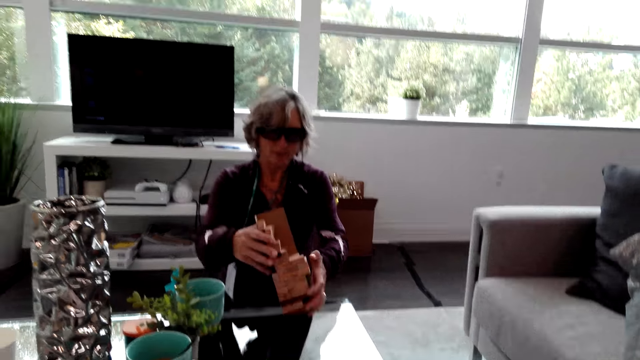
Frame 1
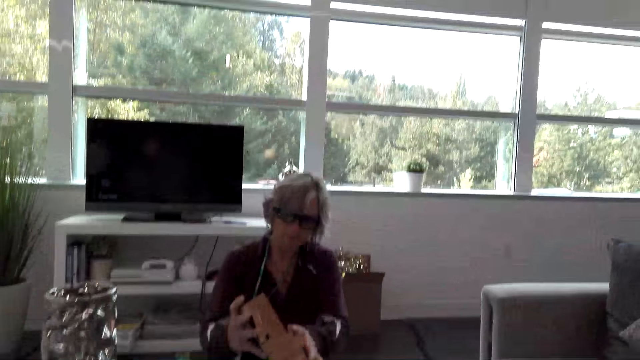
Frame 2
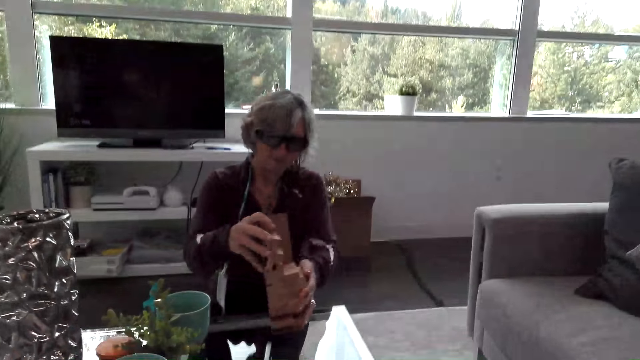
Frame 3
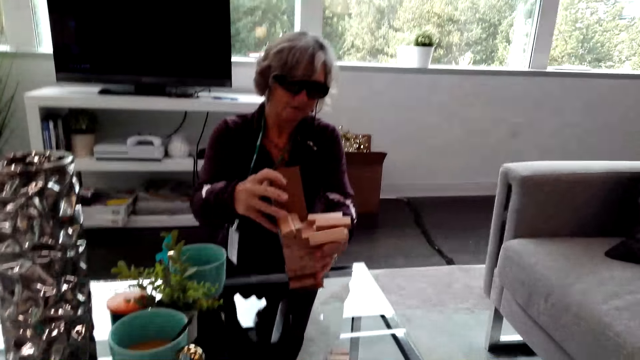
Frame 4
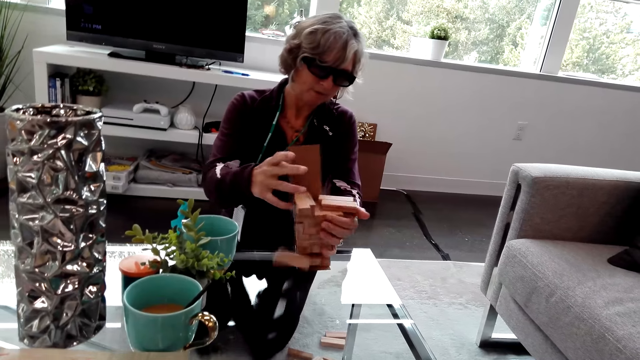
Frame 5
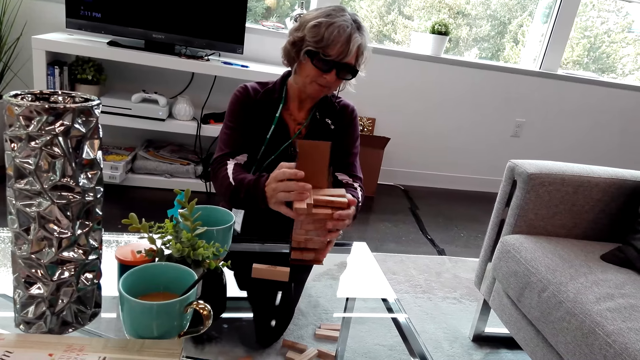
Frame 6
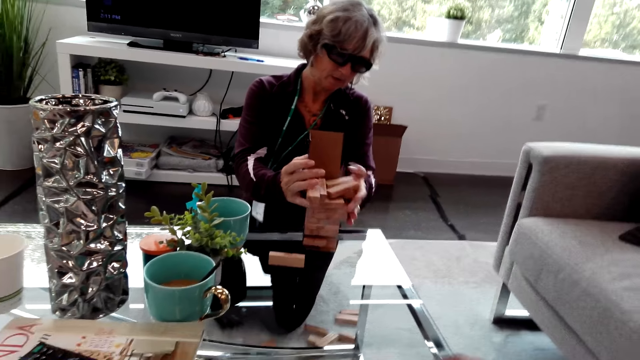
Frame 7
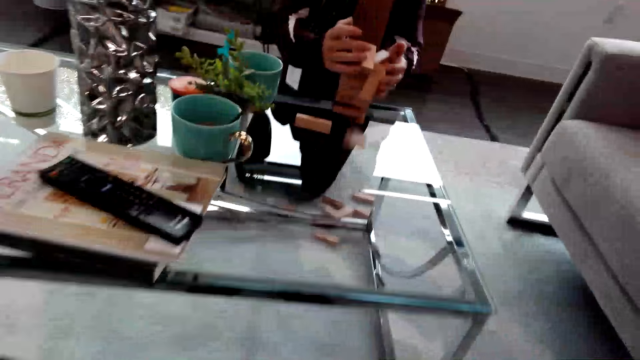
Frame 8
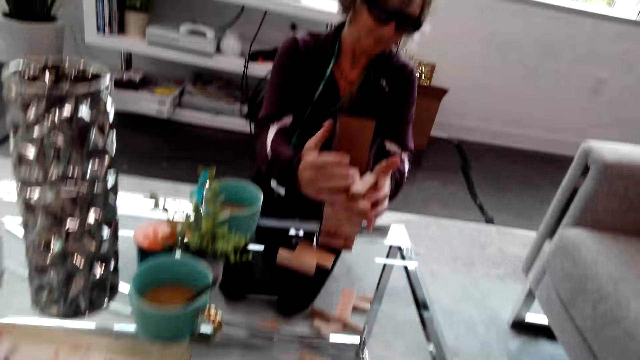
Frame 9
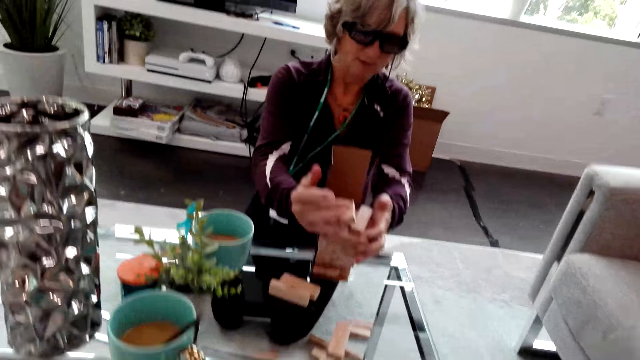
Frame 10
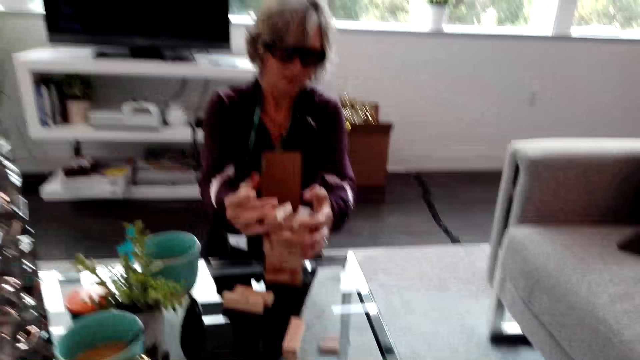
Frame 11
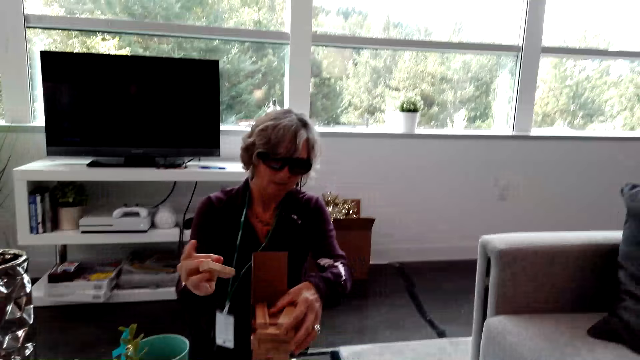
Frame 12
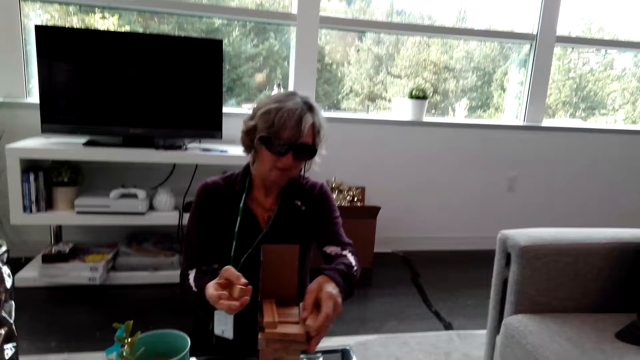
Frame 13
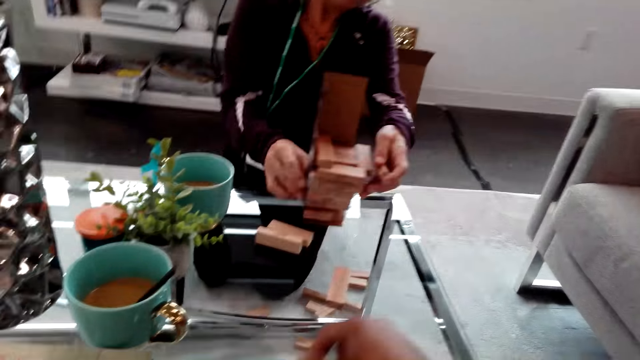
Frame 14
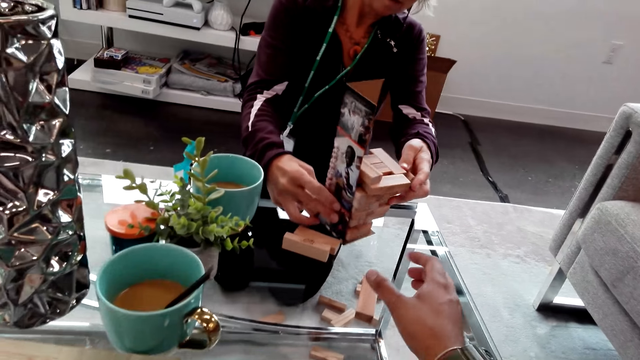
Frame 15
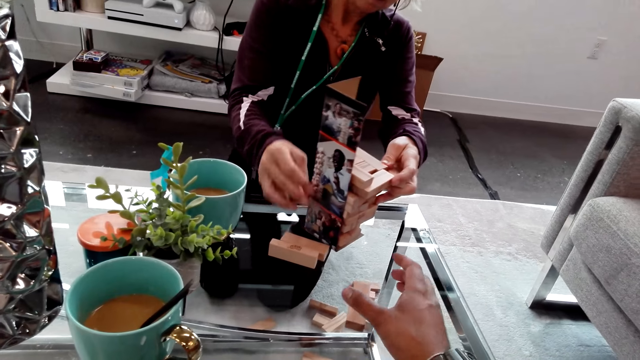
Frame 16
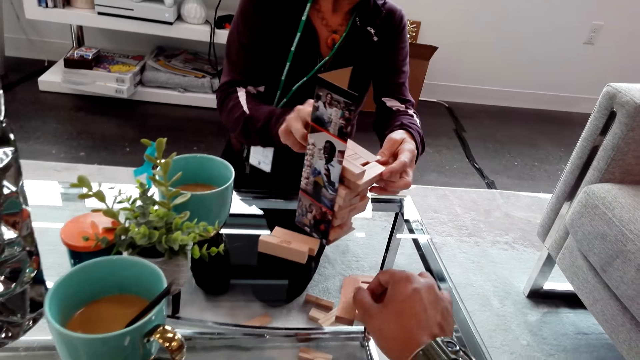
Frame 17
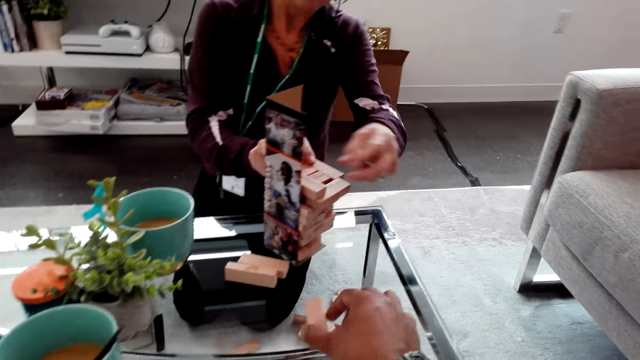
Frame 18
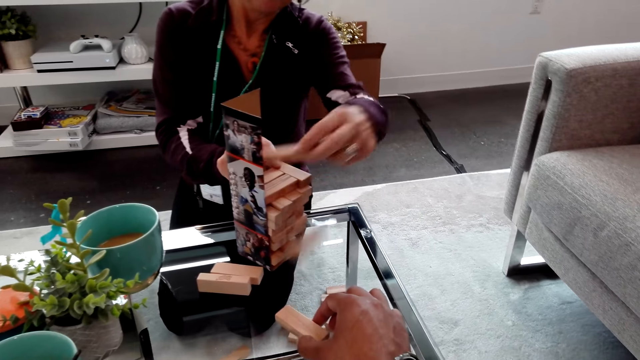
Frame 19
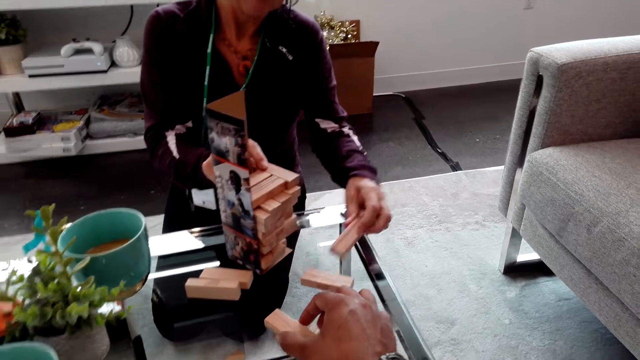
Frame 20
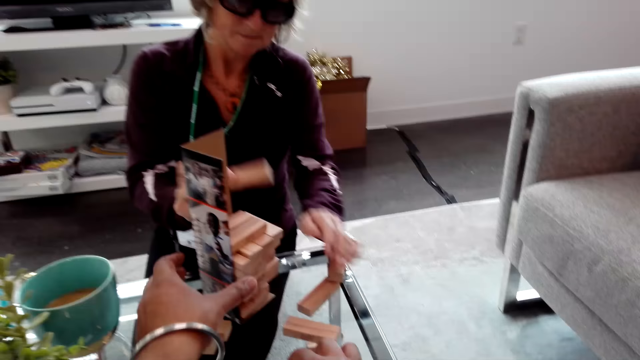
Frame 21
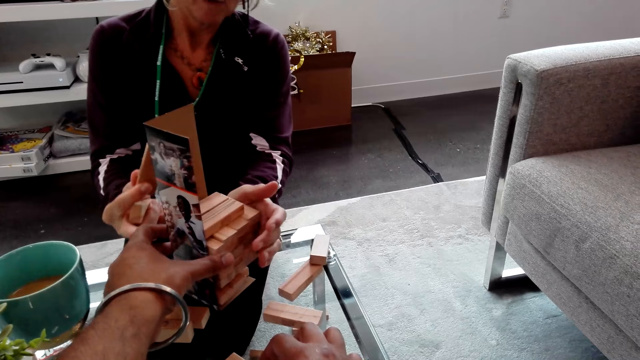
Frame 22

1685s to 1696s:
A lady holds the tower together. The camera wearer touches a piece of jenga. The lady rotates the tower on the table. The camera wearer takes jenga blocks from the table. The lady puts a jenga block on the table.

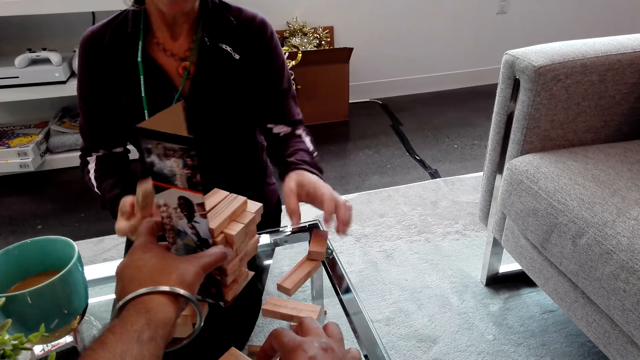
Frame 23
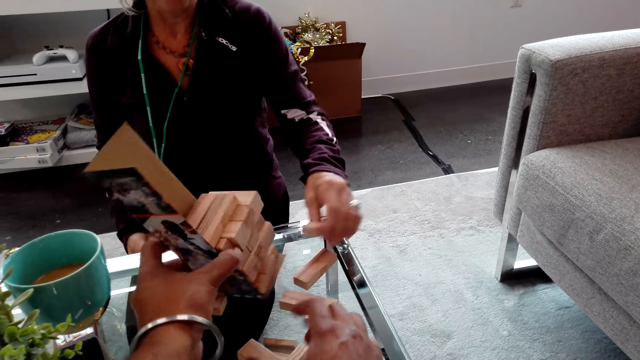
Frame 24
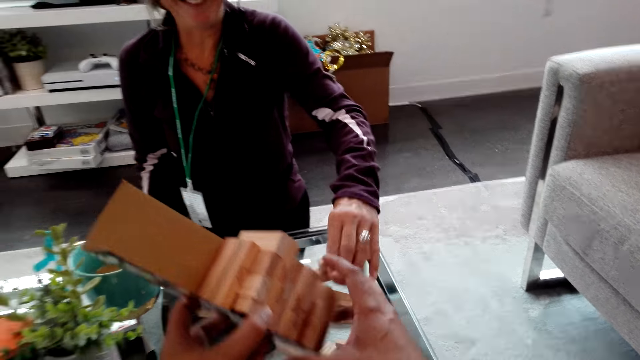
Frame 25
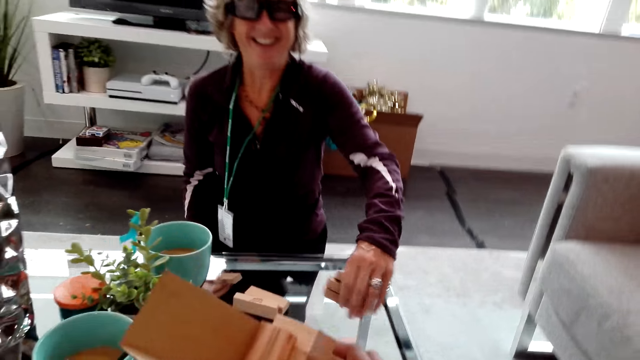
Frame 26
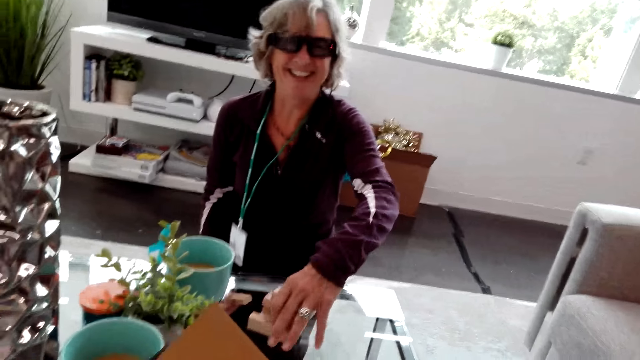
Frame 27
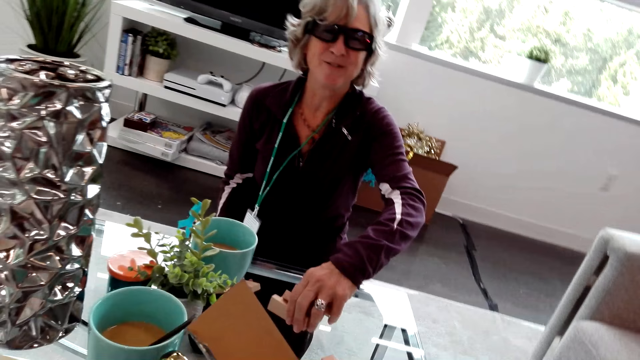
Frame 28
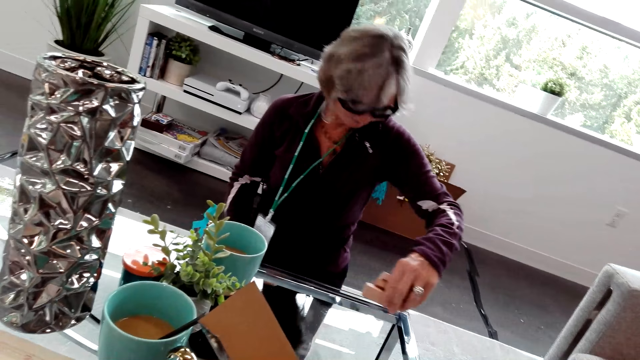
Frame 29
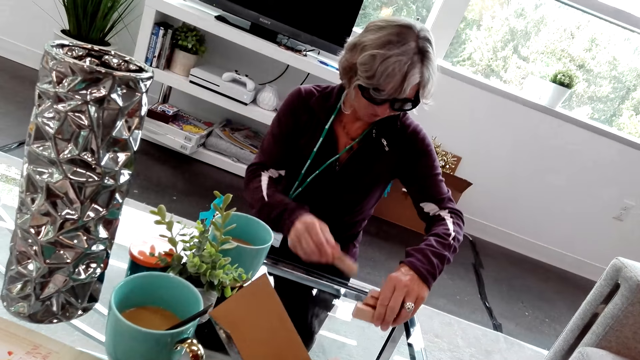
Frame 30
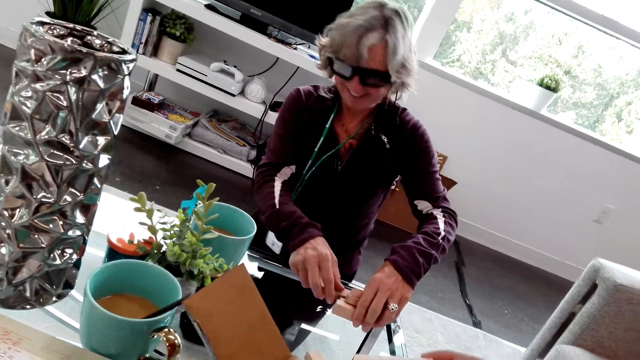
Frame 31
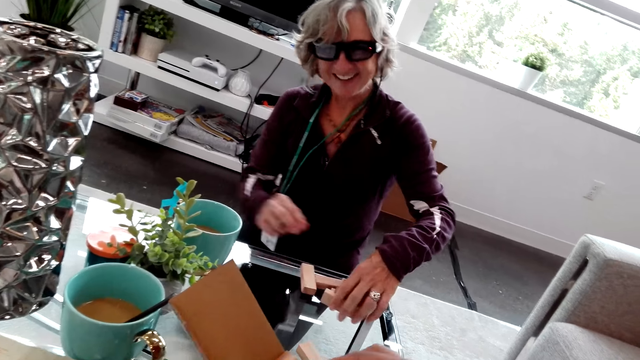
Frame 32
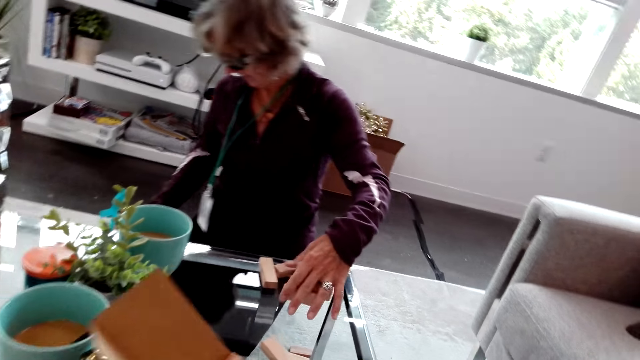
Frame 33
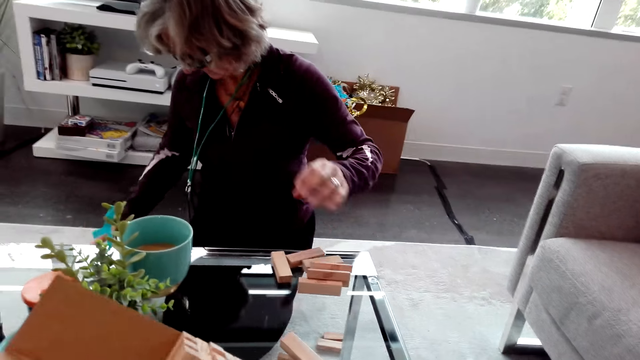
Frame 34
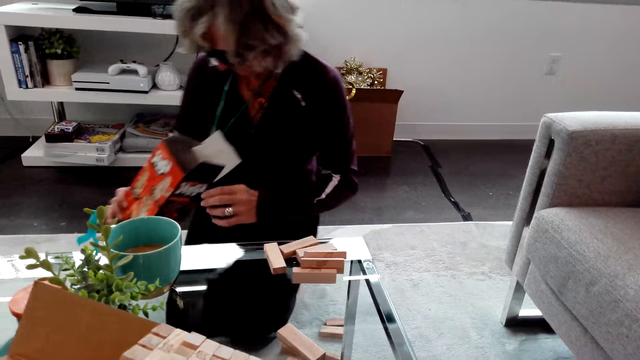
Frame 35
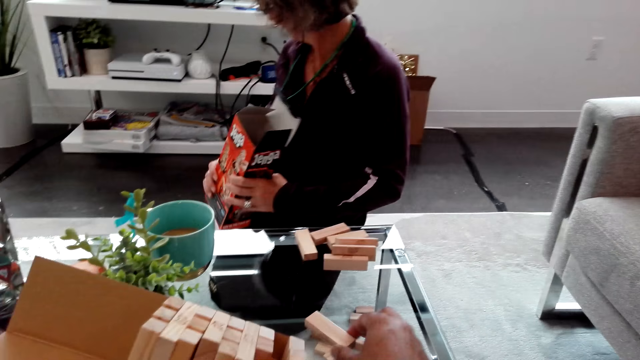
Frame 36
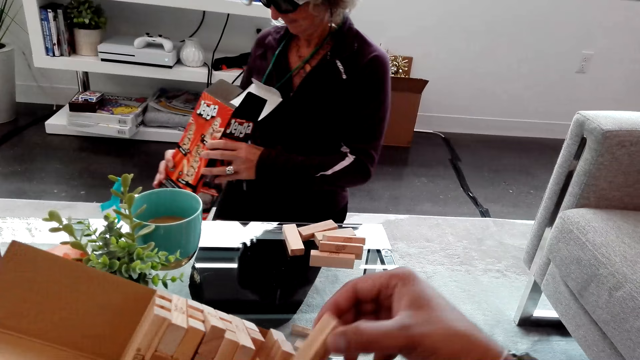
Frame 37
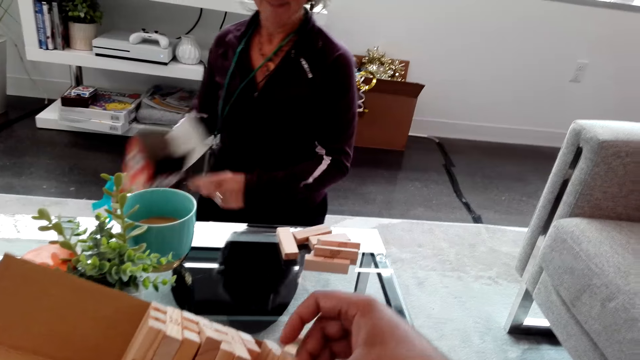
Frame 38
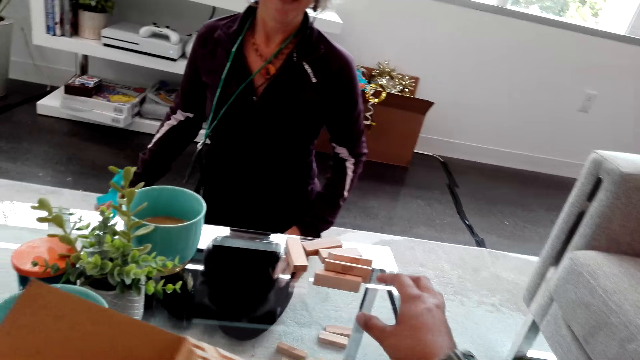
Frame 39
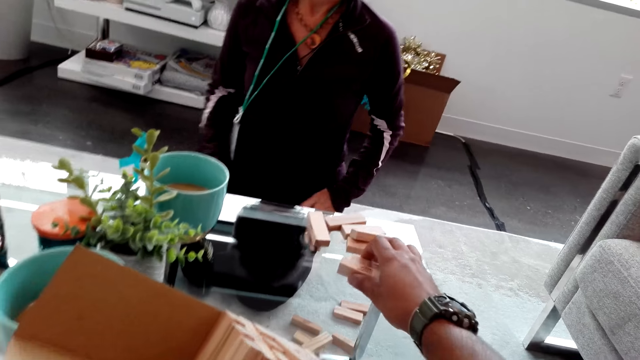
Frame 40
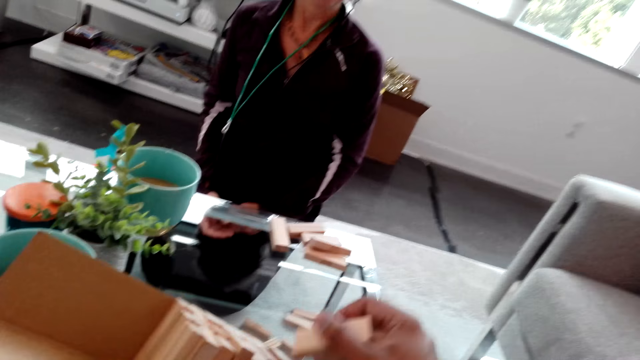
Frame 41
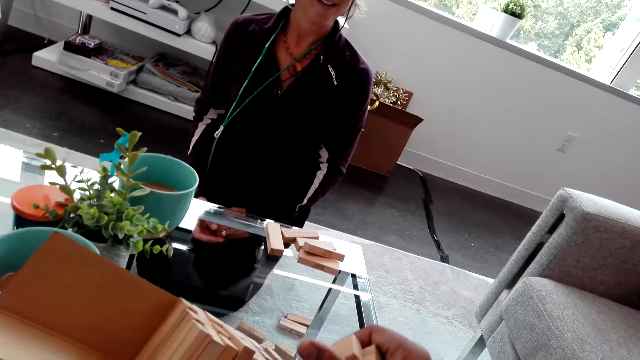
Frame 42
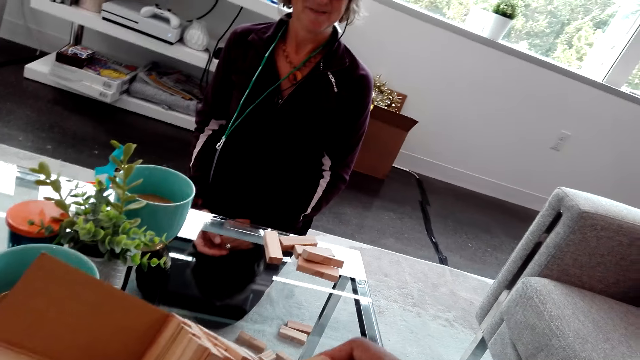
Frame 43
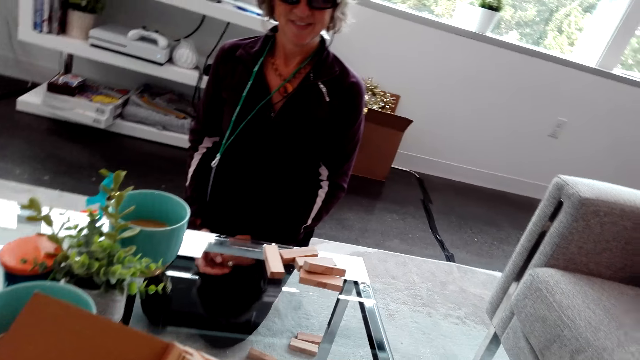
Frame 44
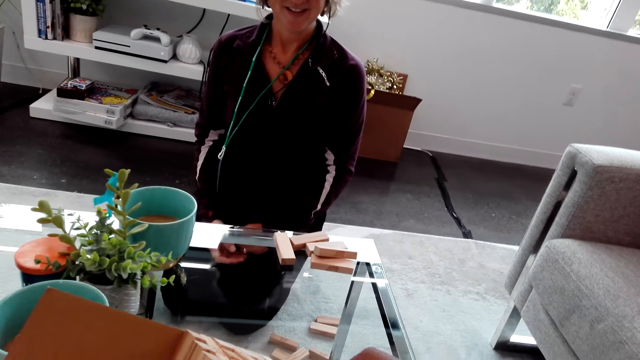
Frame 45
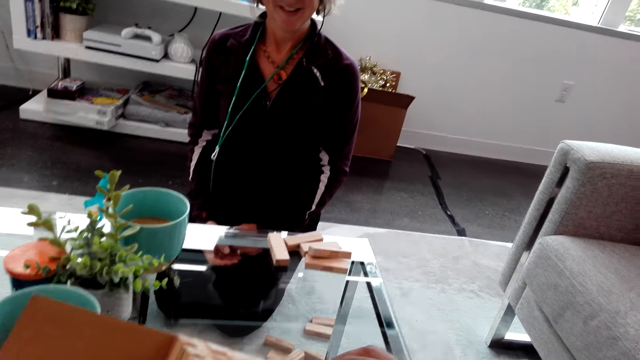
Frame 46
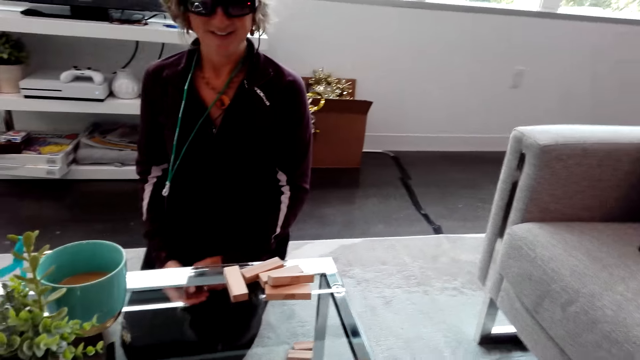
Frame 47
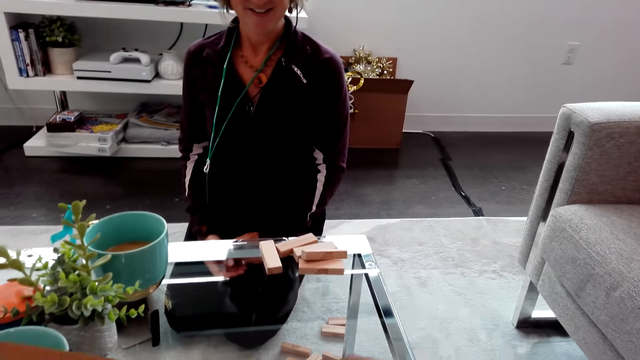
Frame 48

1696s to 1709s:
The camera wearer takes the tower or jenga pieces from a lady. The lady laughs with the camera wearer, gathers the jenga pieces or blocks on the table and speaks to the camera wearer. The lady lets go of the blocks on the table, takes the jenga box from the floor and looks inside the box. The camera wearer puts blocks into the tower with his hand. The lady puts the jenga box on the floor. The camera wearer takes blocks from the table. He speaks to the lady.
